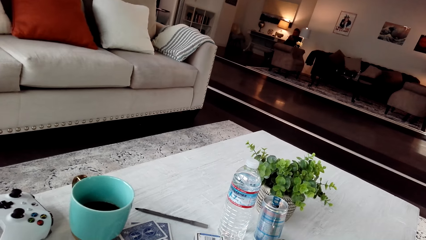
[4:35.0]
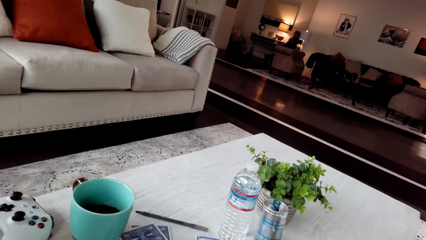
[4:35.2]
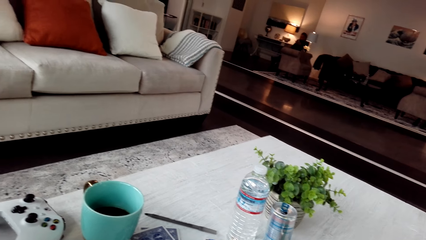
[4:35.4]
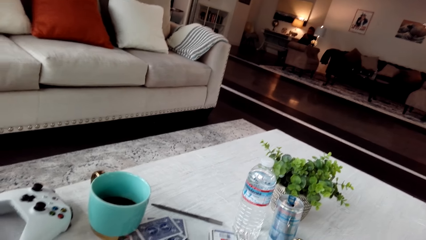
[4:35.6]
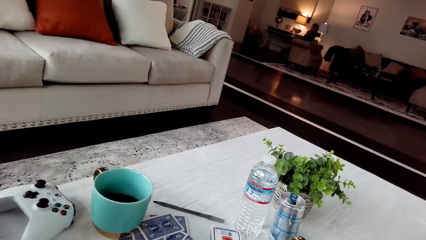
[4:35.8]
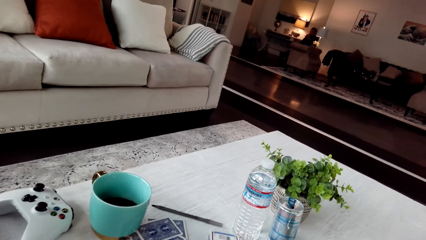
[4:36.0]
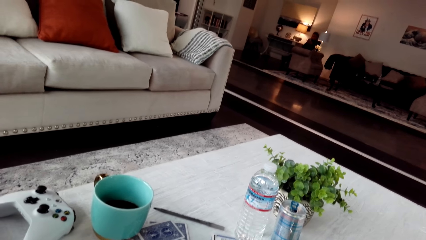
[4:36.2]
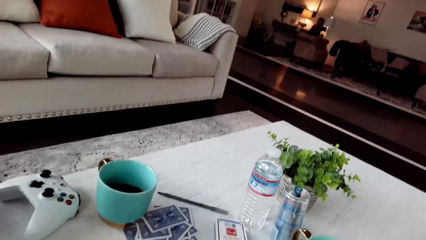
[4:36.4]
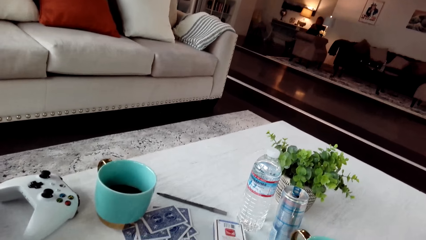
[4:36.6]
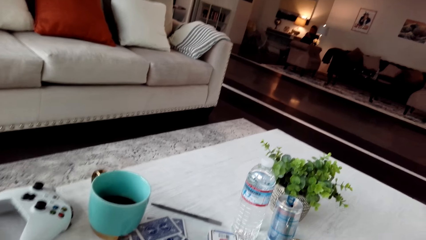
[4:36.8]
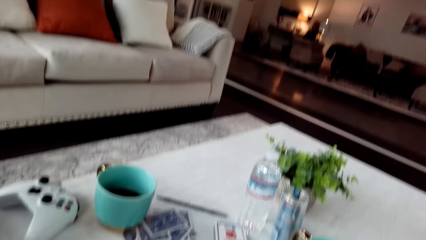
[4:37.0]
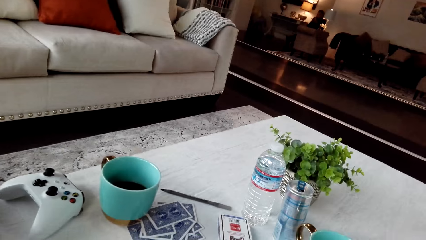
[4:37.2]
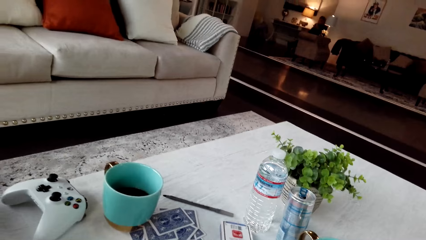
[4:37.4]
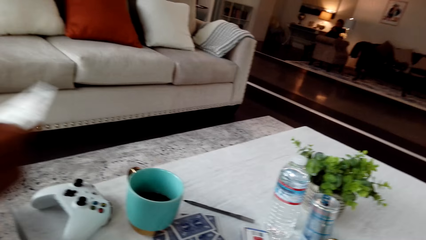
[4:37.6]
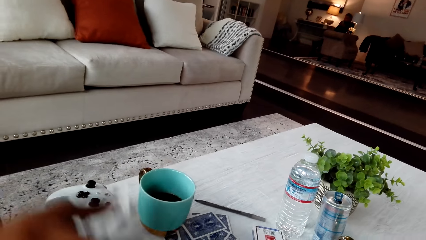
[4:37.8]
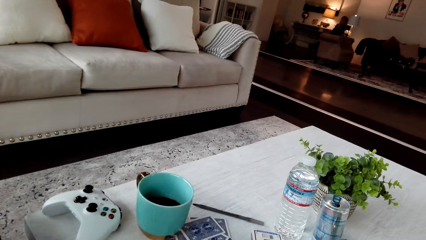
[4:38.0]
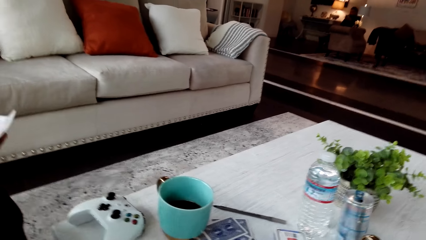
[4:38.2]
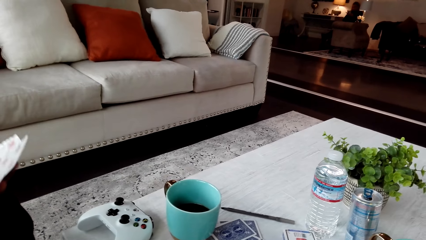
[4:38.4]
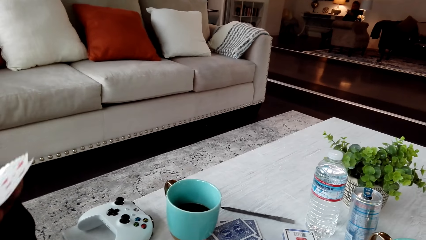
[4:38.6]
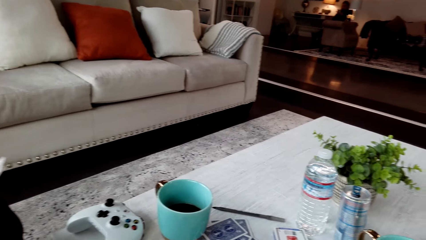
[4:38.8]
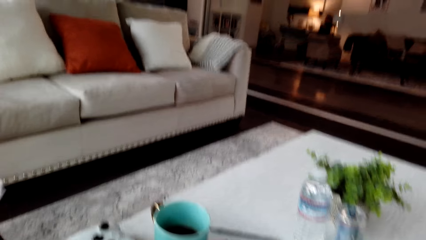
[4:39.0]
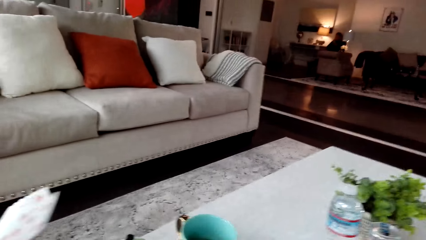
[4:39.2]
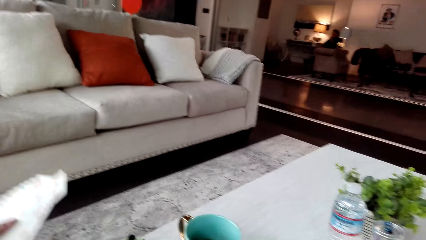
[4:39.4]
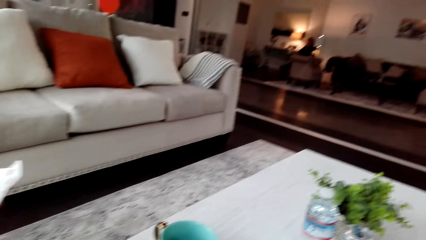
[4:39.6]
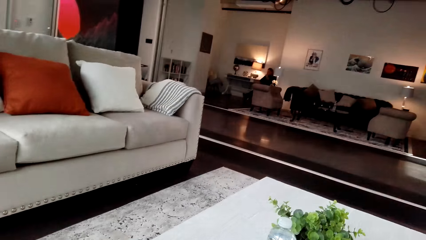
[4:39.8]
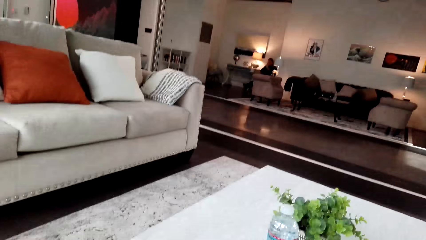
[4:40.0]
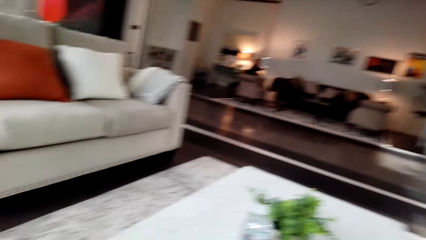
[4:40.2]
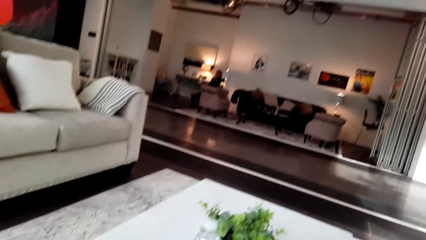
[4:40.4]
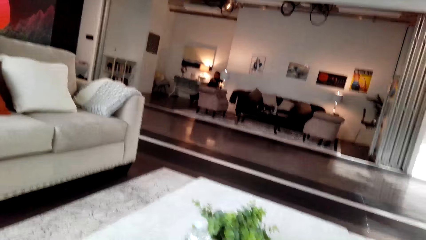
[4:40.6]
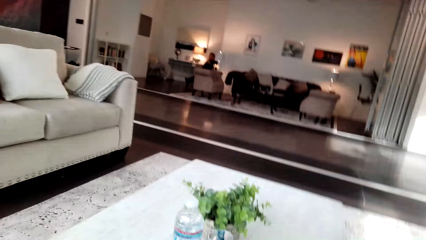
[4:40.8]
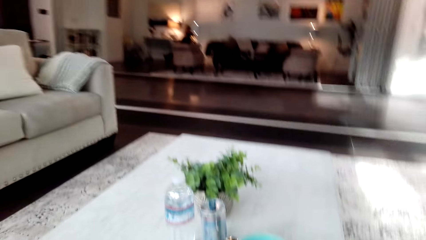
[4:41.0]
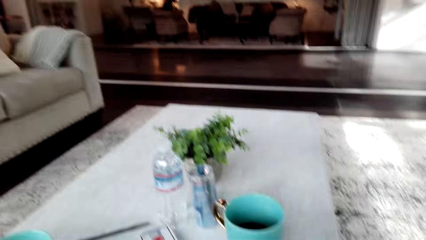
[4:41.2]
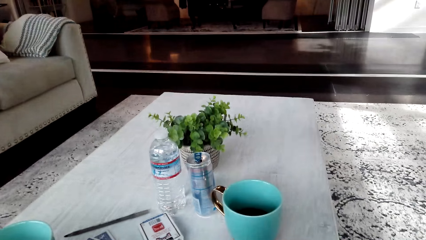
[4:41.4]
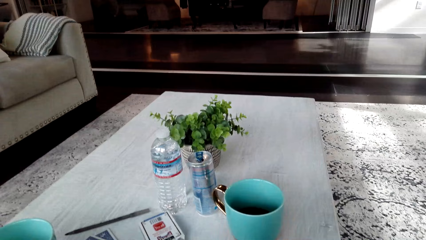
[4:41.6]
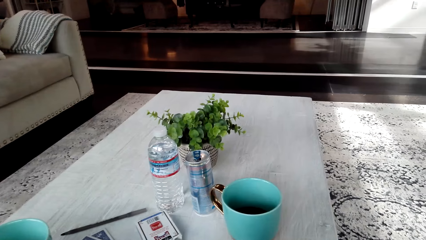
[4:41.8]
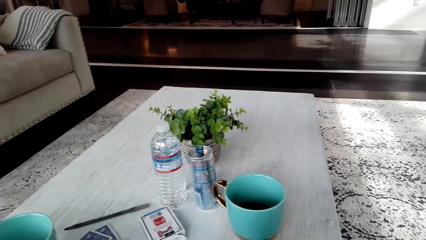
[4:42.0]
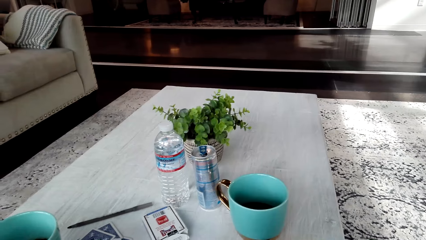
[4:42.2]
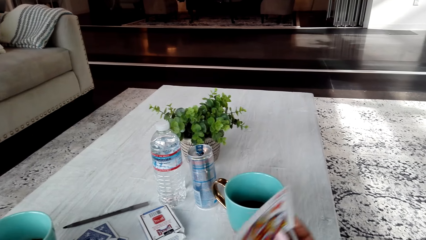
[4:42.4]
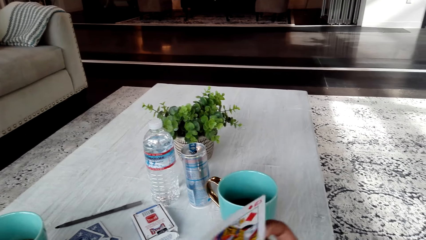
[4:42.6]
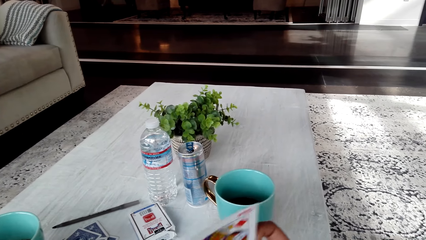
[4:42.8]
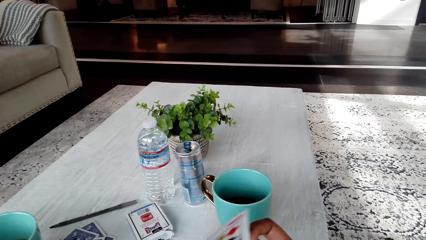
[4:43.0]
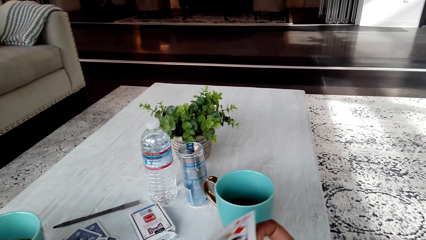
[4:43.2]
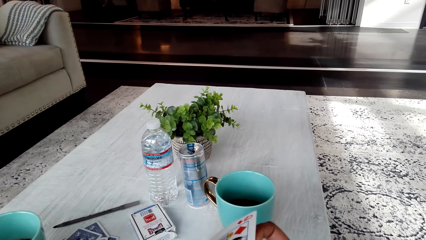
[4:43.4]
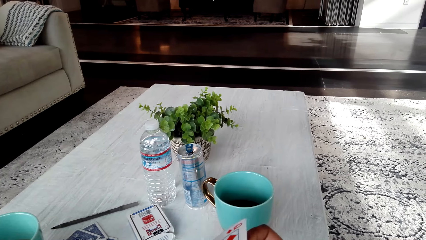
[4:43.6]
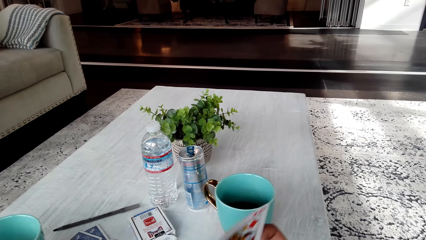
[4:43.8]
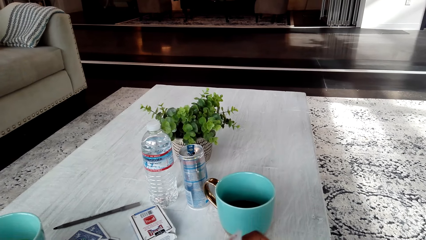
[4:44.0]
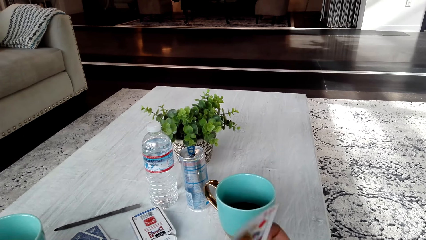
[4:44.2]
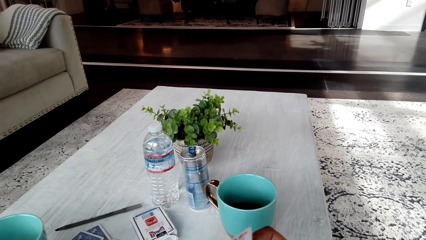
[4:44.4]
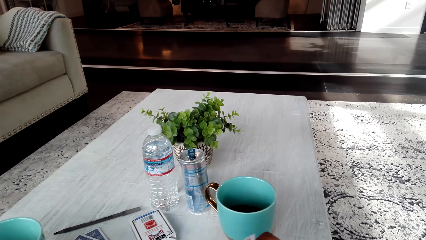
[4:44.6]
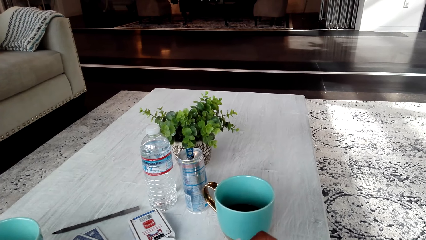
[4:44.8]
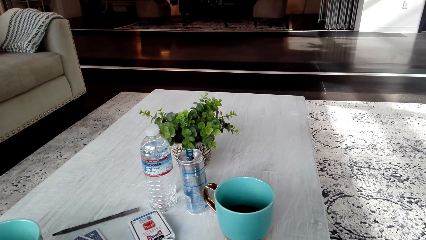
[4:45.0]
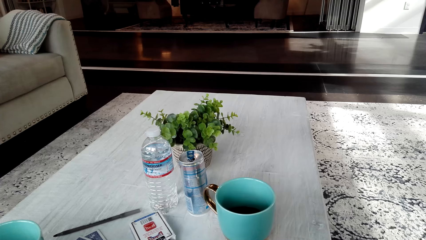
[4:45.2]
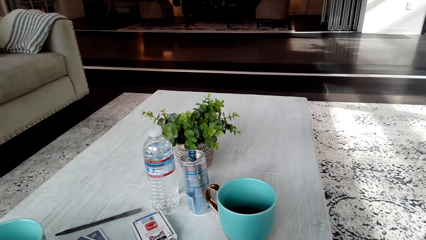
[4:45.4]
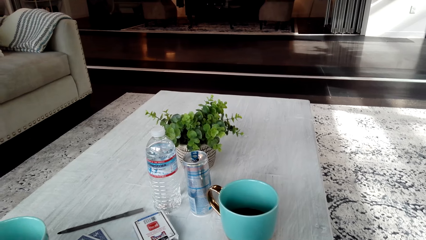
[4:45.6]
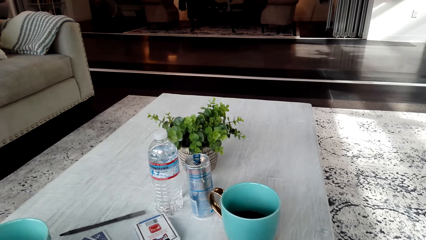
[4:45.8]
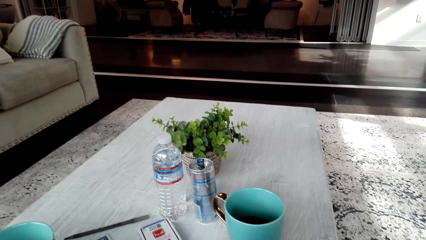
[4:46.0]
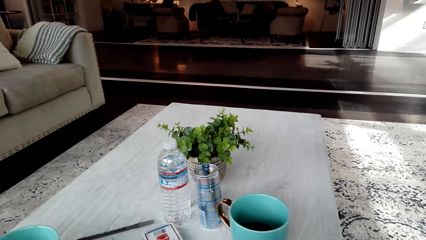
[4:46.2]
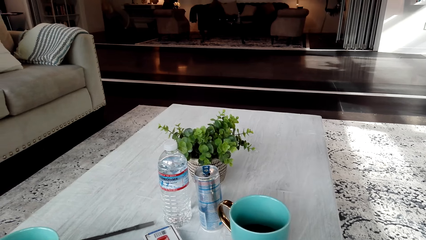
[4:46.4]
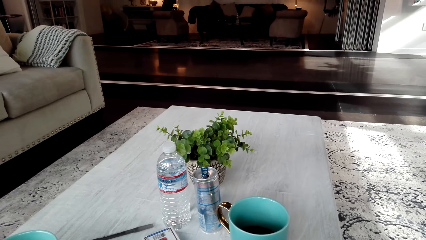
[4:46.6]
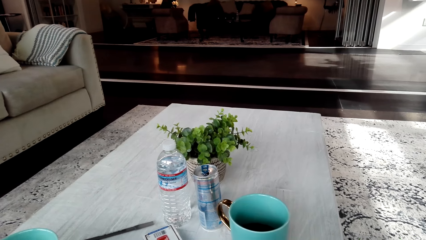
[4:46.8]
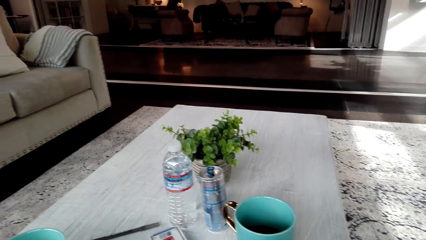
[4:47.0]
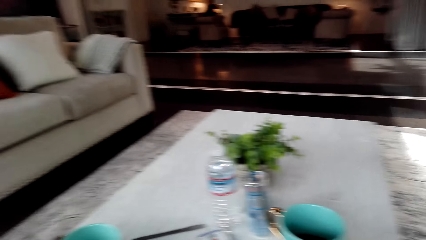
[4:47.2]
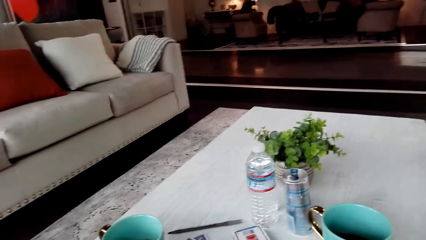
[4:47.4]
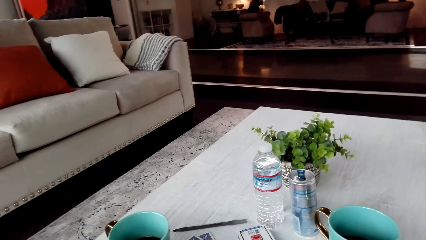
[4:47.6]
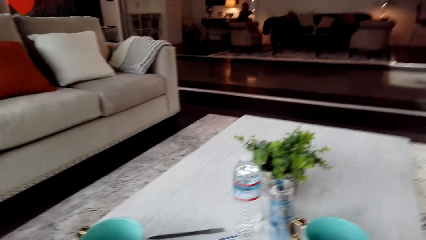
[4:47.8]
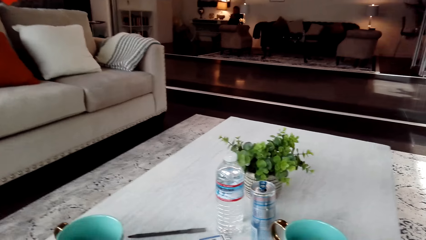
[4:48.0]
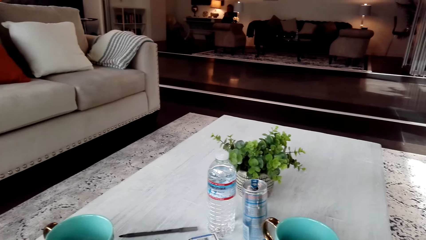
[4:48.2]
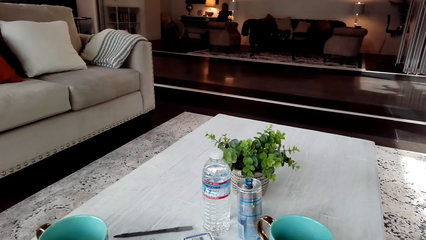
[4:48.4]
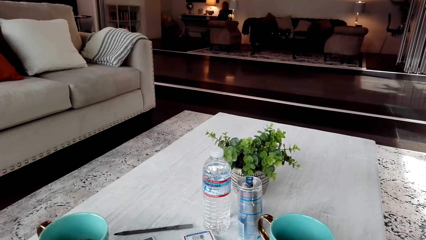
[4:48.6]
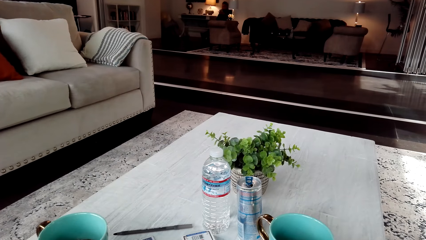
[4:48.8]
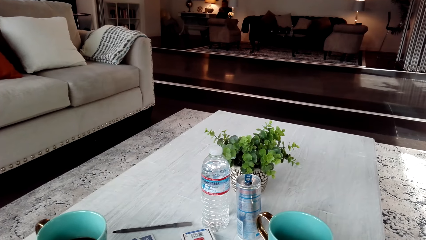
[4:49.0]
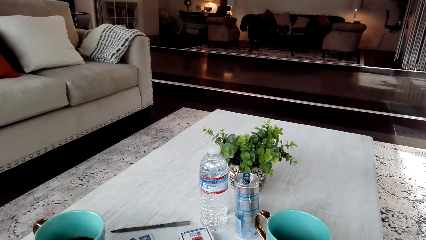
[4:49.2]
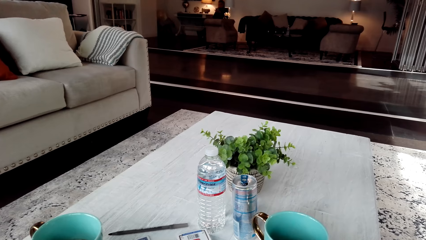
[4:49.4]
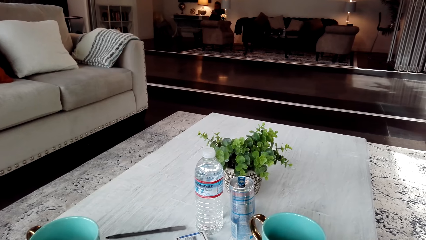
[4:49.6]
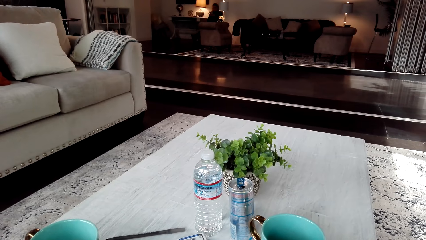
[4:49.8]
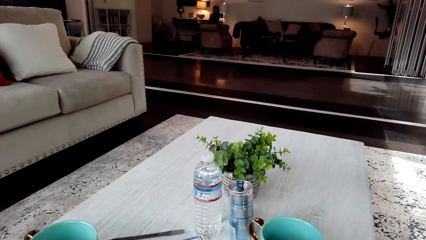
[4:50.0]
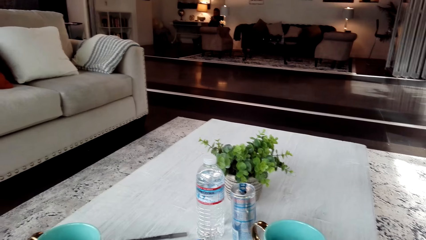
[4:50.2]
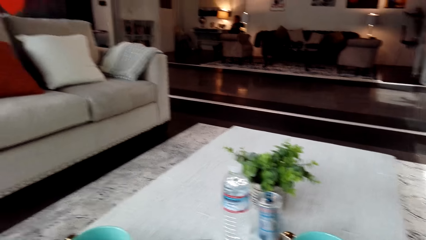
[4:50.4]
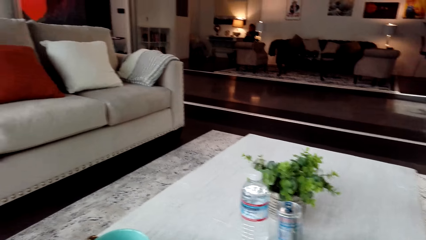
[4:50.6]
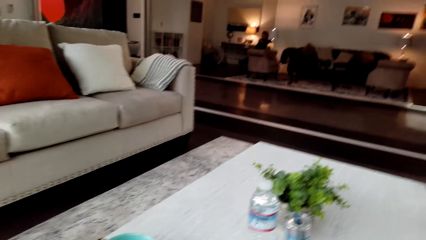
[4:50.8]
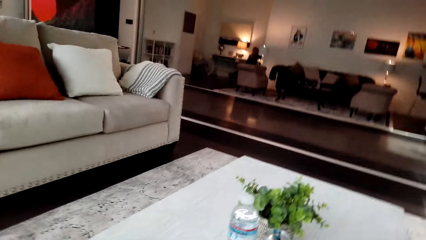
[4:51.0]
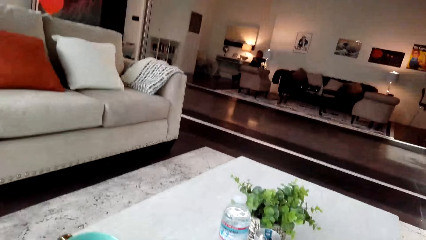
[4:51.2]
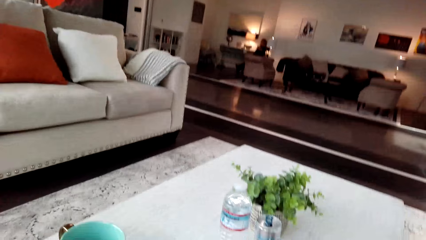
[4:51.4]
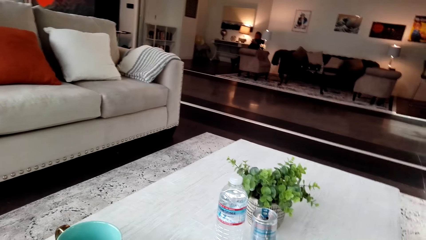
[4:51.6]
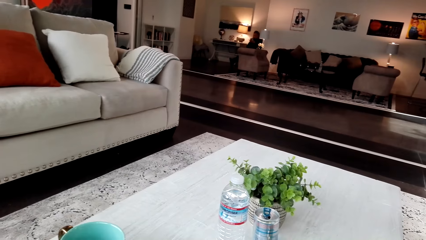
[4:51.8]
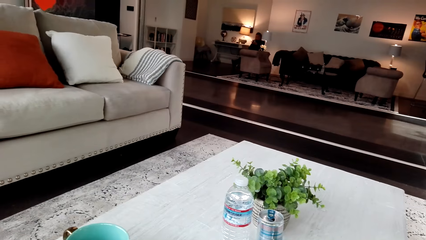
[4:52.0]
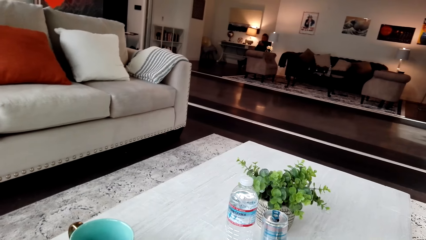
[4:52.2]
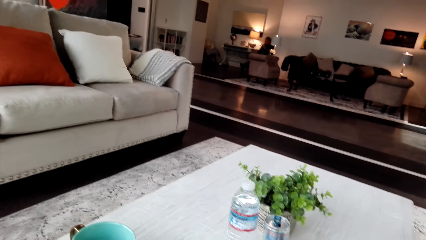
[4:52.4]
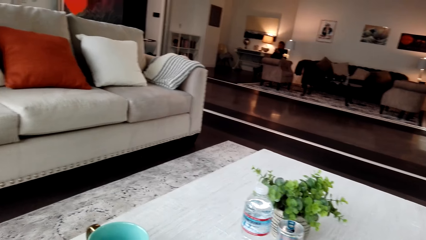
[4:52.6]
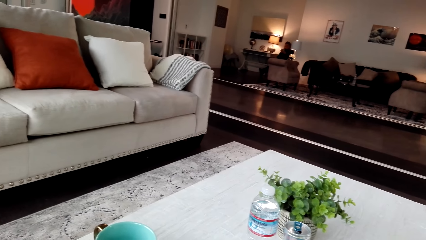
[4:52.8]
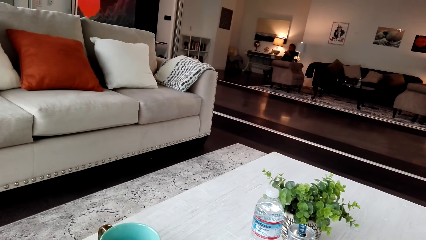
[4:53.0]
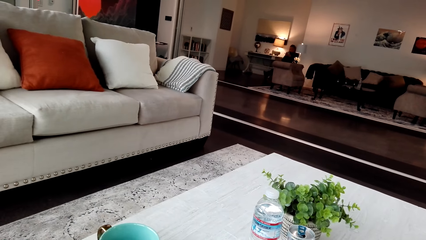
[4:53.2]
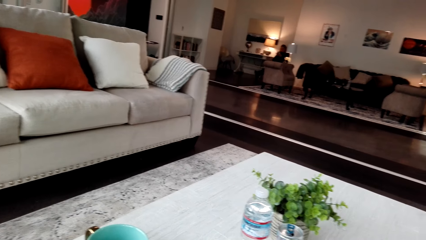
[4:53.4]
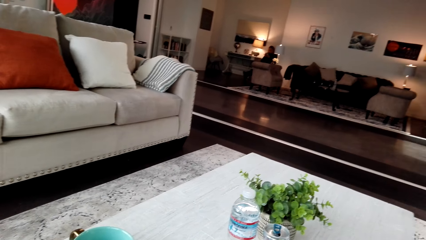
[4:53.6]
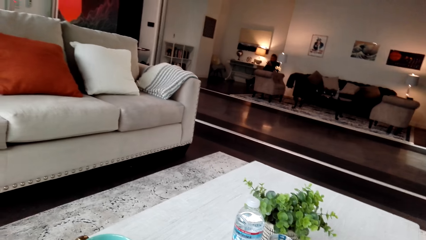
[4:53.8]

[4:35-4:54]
A man puts the cards down and holds the cards. The camera wearer touches the cards. They are listening to house music. They look around.
